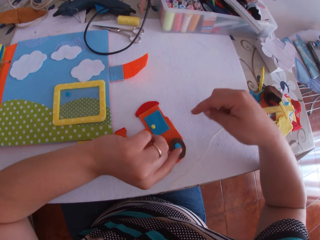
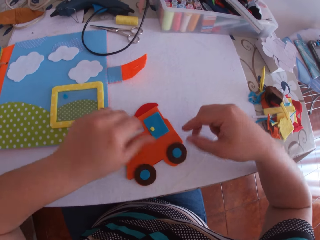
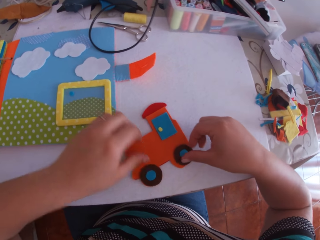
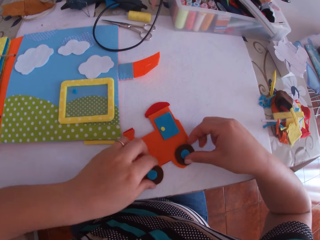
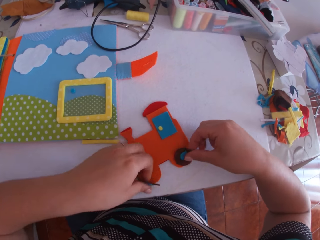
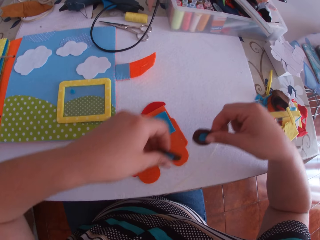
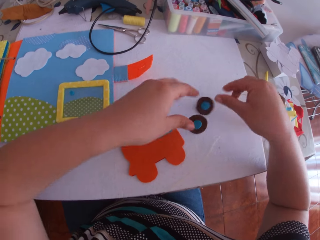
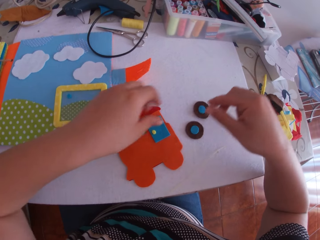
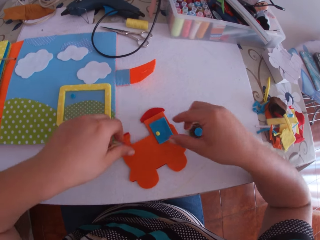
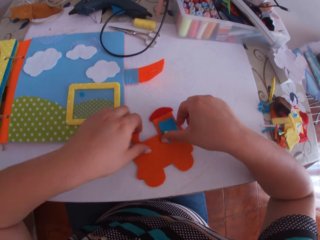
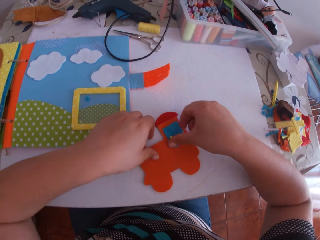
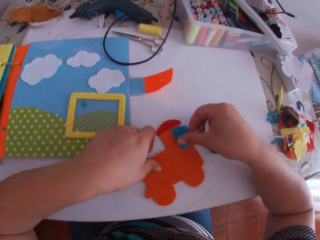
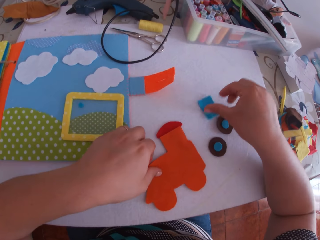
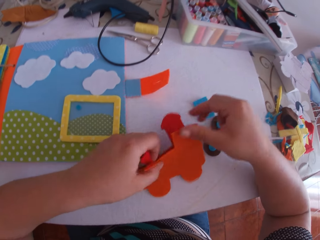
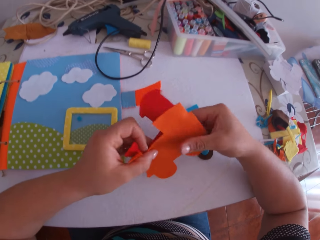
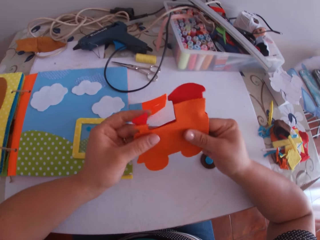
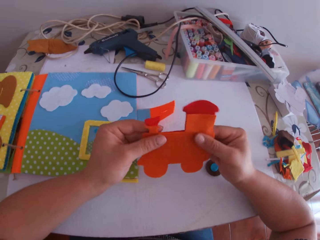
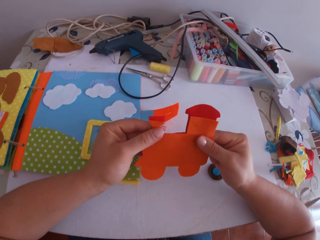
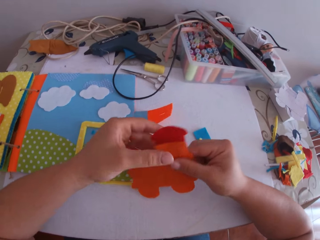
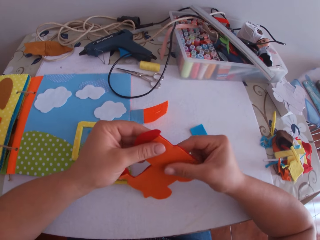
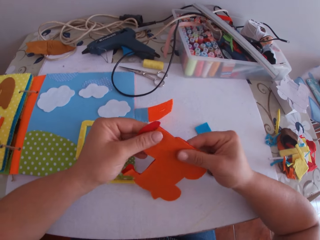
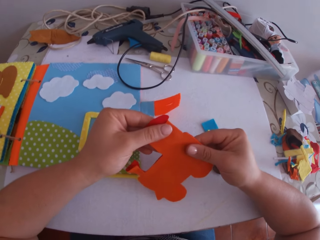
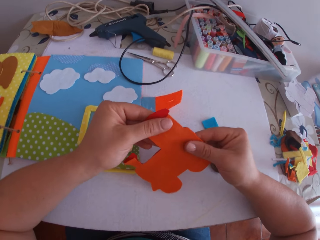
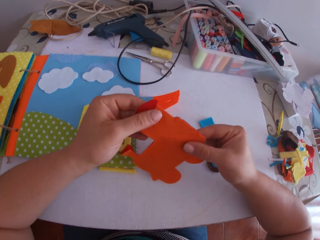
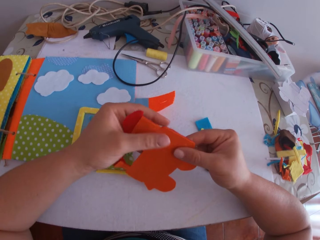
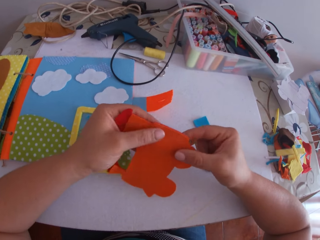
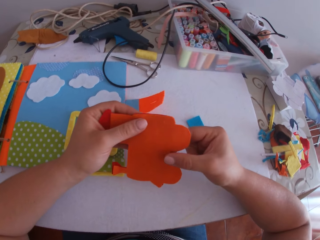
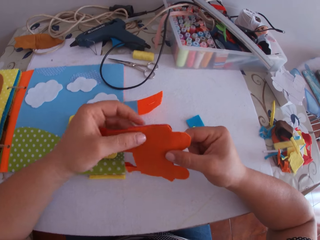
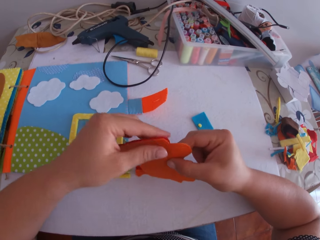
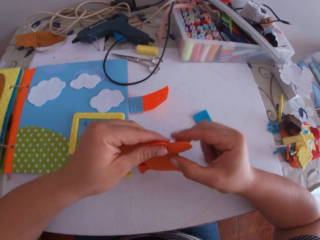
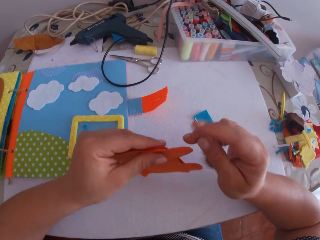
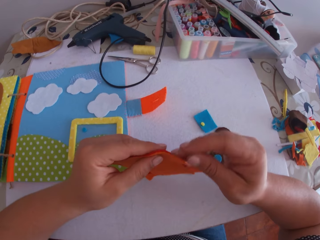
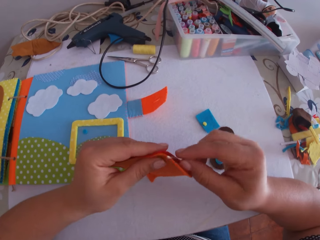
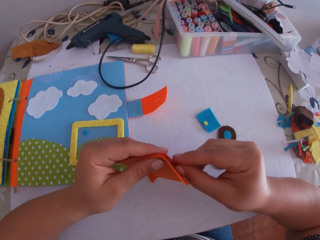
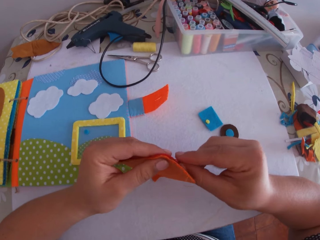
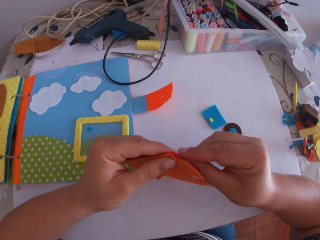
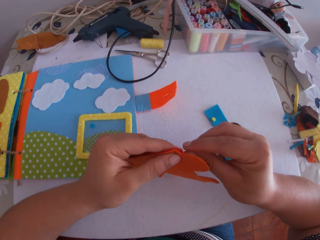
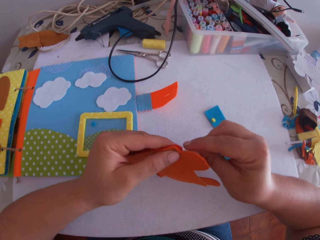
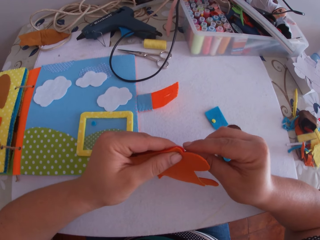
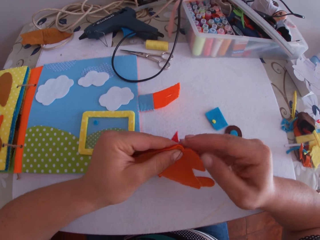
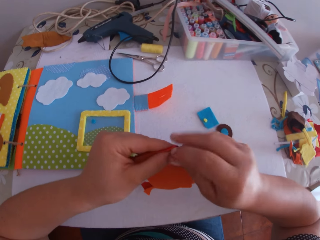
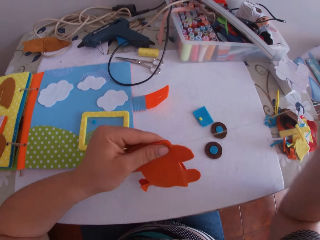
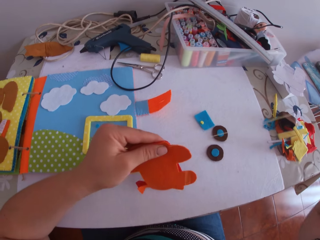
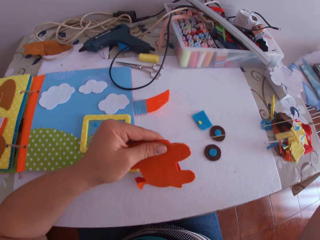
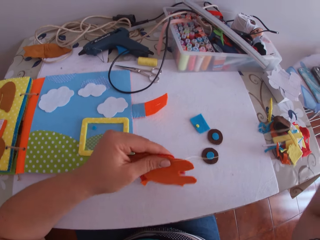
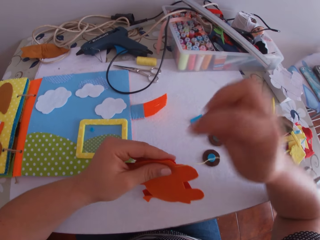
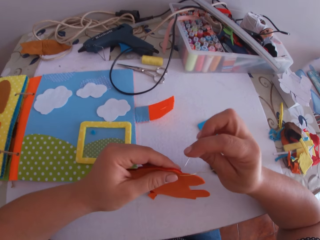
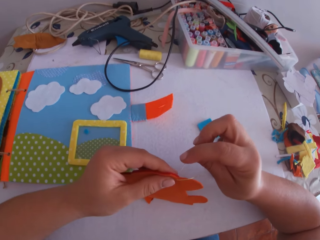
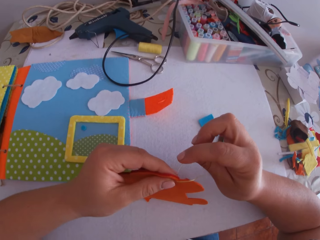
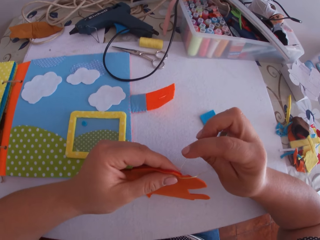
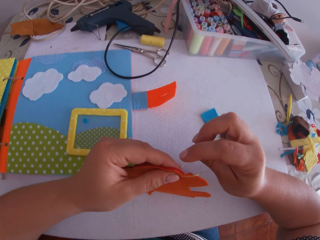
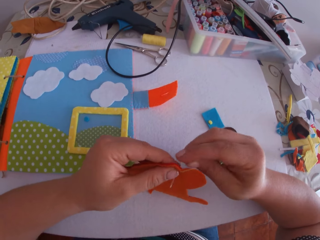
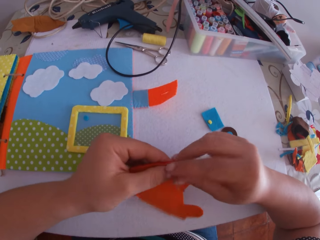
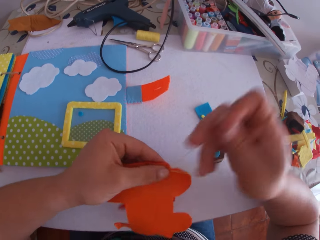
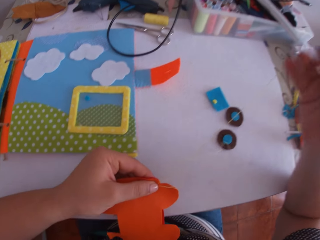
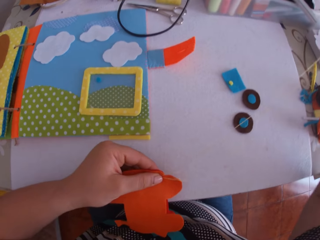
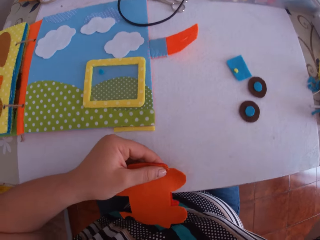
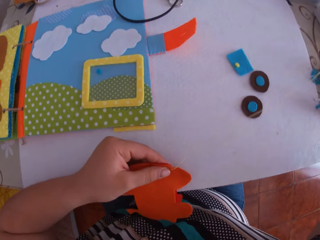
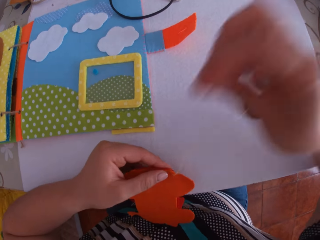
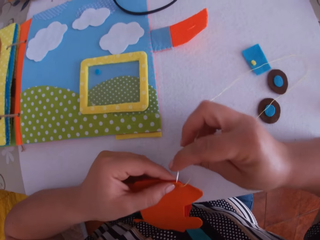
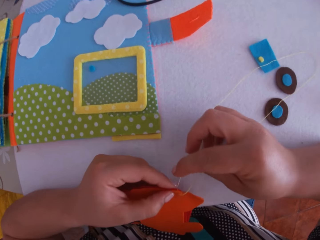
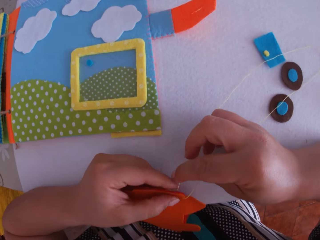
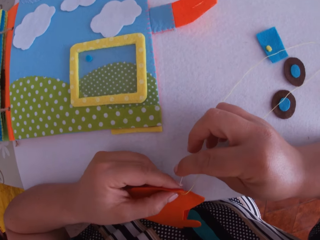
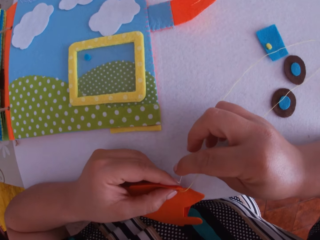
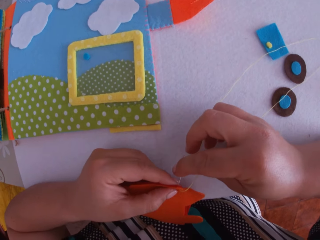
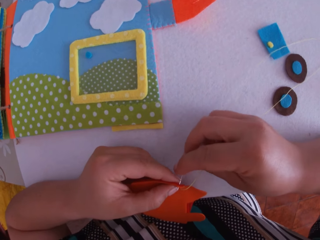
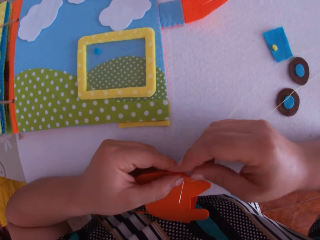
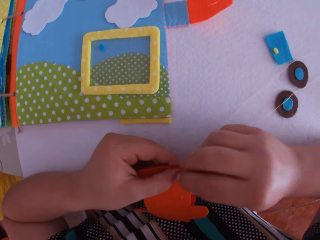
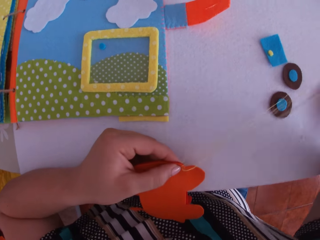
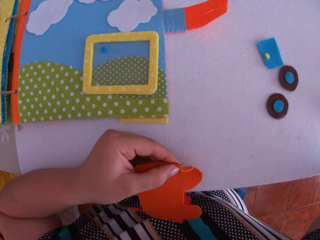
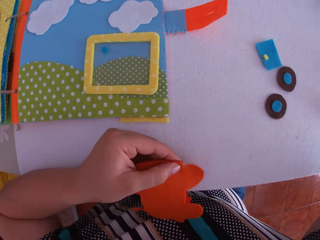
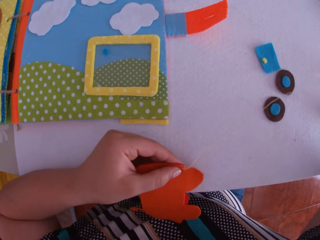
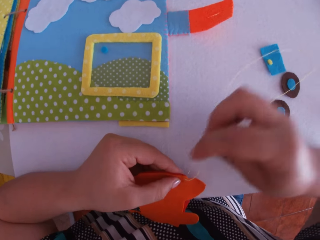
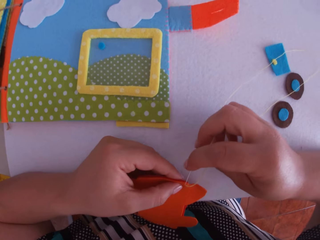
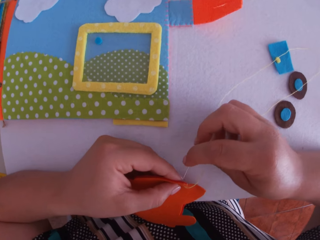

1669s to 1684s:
The camera wearer swings her hand. She picks up the tire of the felt train craft. She removes the wheels of the paper train with both hands. She swings her hand and drops the tire of the felt train craft. She picks up the door of the felt train craft. She removes the door of the paper train with her right hand. She drops the door of the felt train craft. She picks up the paper train on the table with both hands. She holds the paper train with both hands. She adjusts the paper train with both hands. She swings her hand. She sews the paper train with the needle and thread in her right hand. She places her left hand on the table. She sews the paper train with the needle and thread in her right hand.

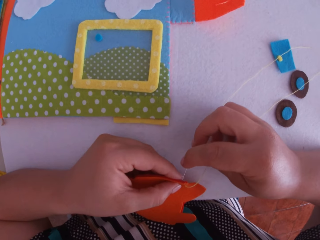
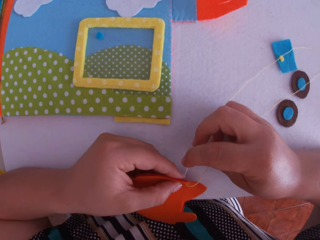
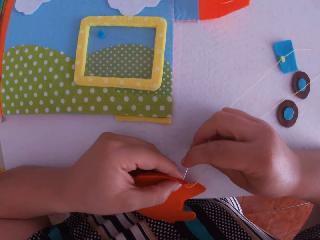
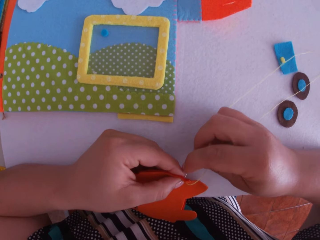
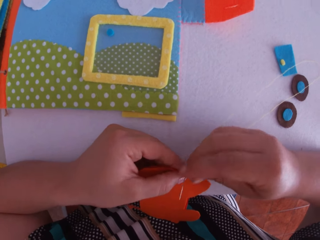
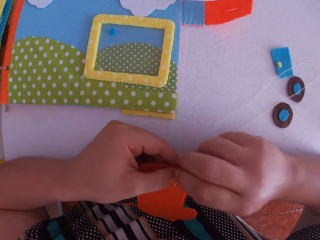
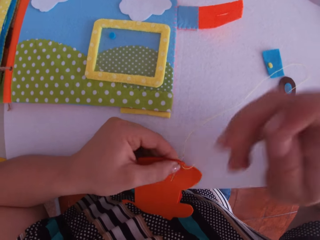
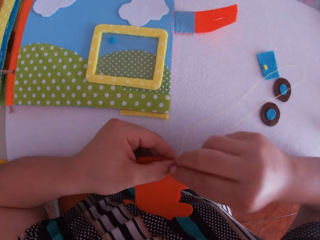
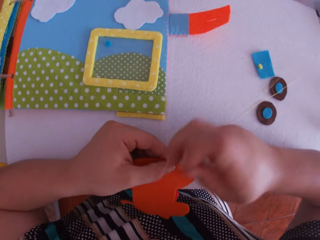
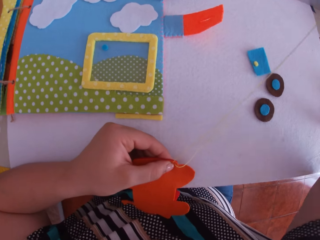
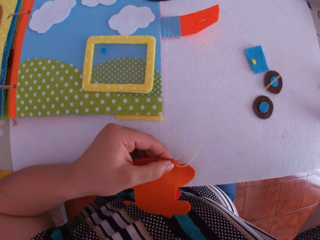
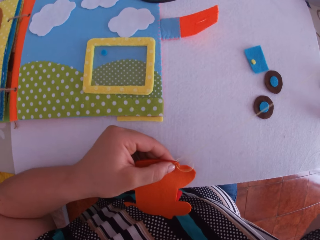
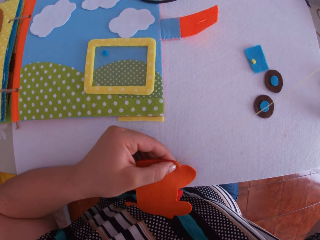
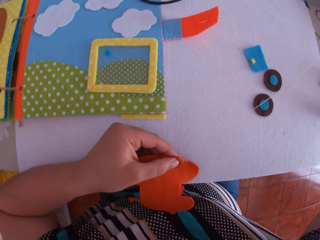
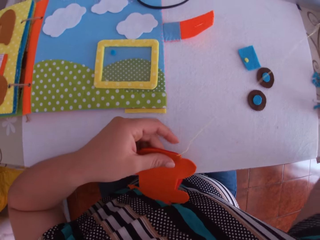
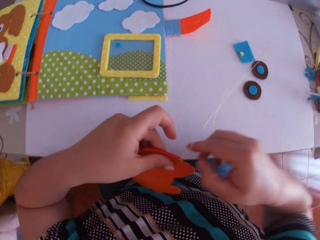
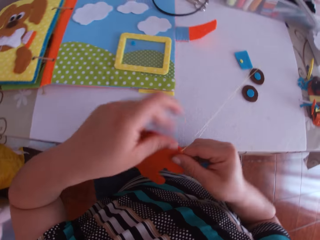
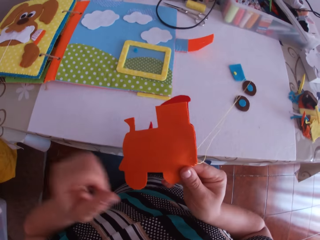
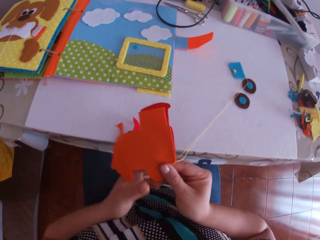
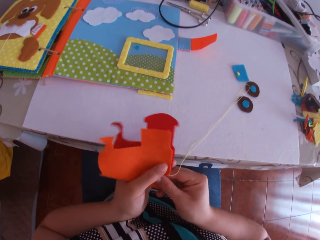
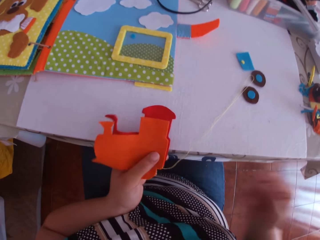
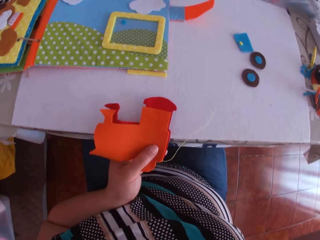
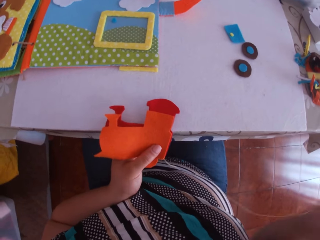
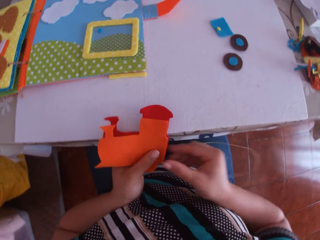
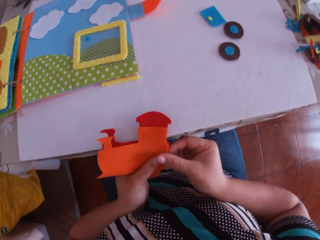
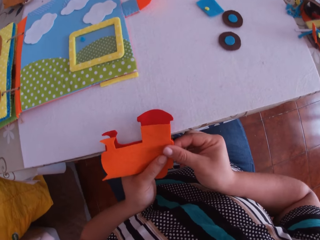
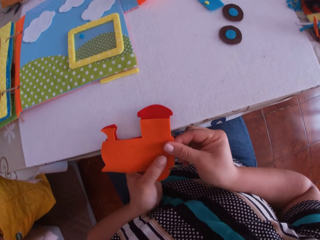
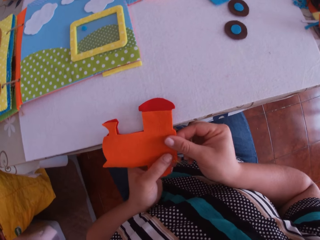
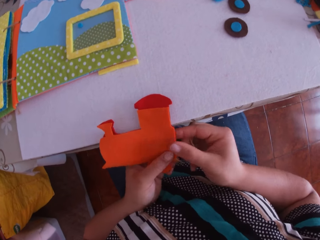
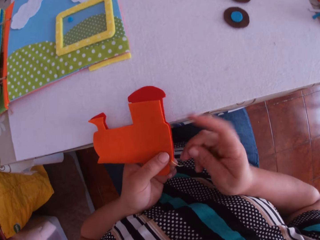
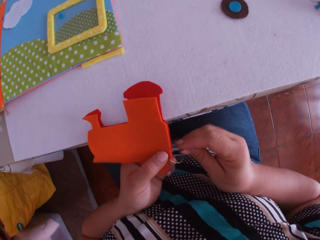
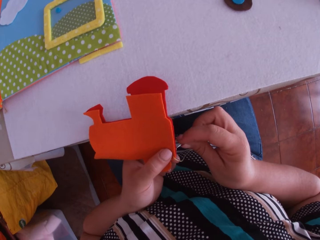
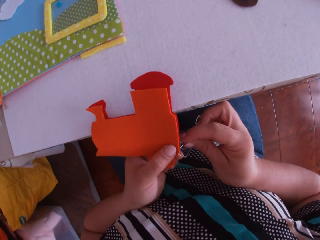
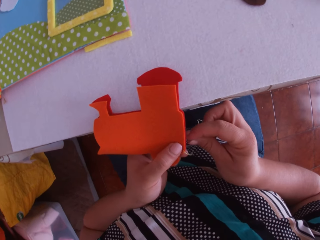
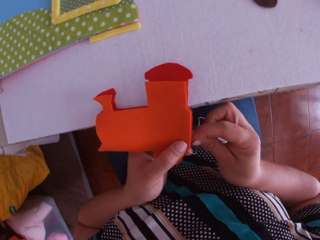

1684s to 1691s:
The camera wearer turns the felt train craft. She adjusts the paper train with both hands. She holds the felt train craft. She sews the paper train with the needle and thread in her right hand.
